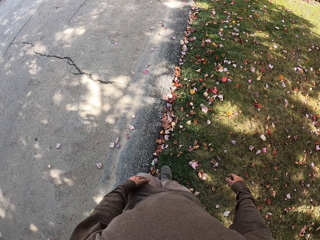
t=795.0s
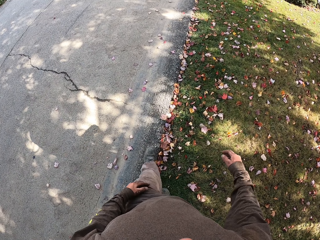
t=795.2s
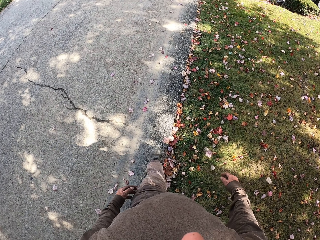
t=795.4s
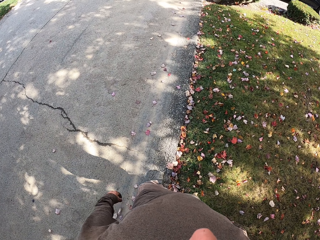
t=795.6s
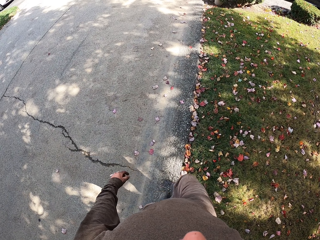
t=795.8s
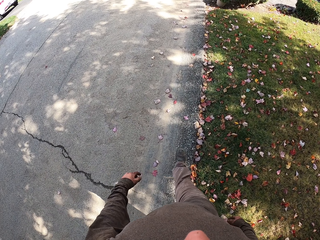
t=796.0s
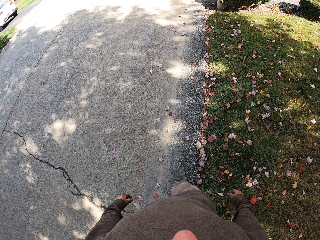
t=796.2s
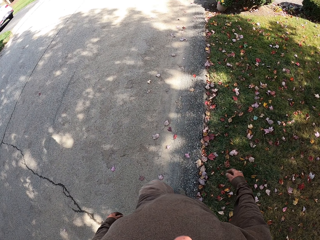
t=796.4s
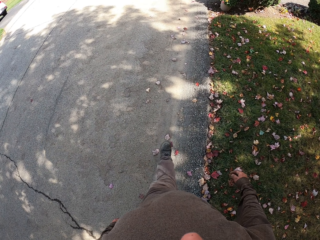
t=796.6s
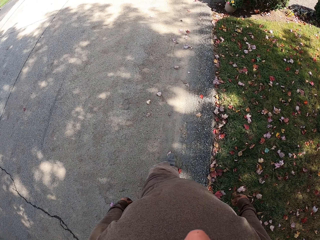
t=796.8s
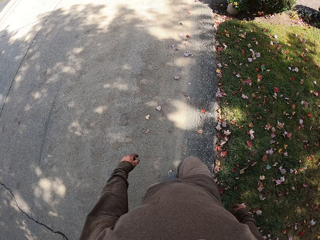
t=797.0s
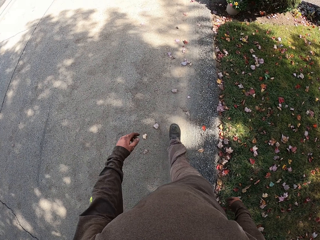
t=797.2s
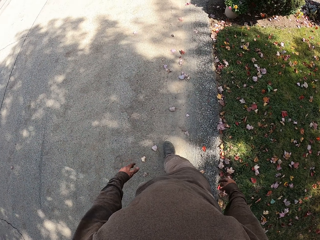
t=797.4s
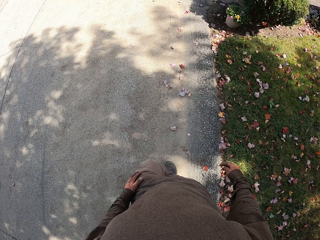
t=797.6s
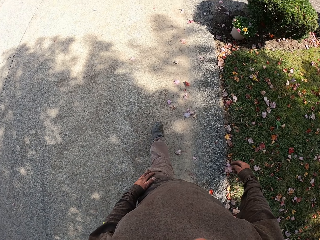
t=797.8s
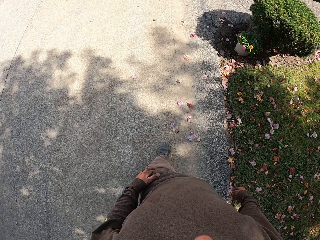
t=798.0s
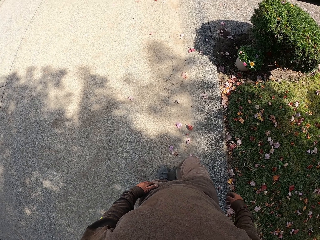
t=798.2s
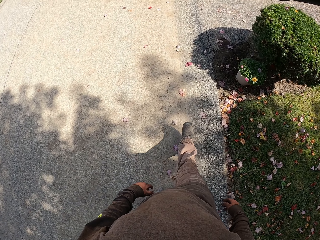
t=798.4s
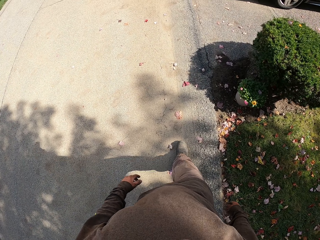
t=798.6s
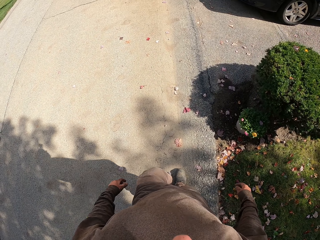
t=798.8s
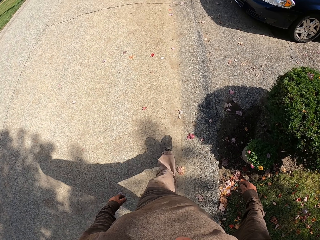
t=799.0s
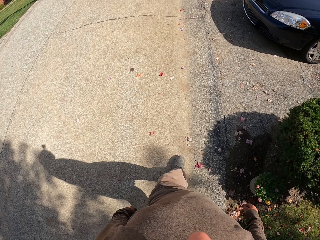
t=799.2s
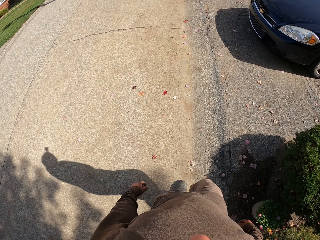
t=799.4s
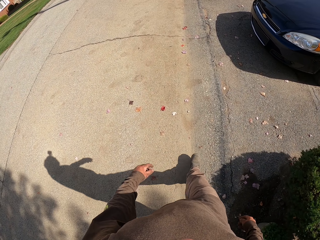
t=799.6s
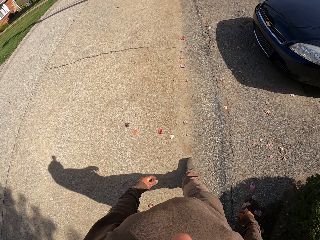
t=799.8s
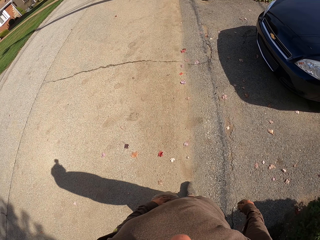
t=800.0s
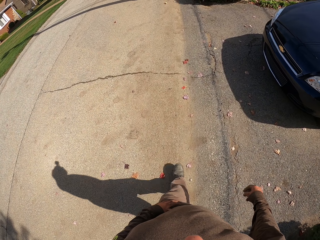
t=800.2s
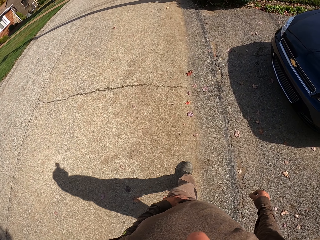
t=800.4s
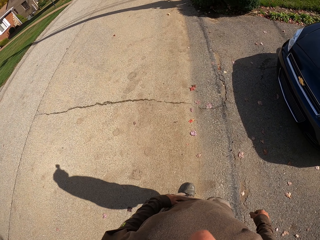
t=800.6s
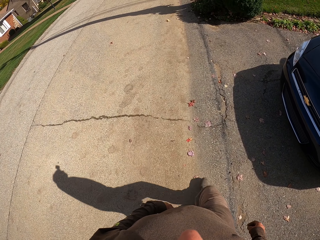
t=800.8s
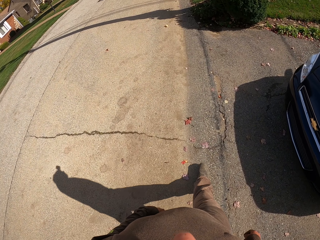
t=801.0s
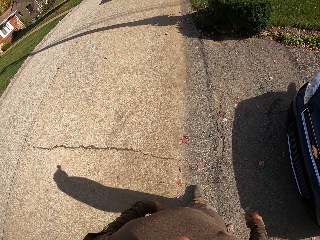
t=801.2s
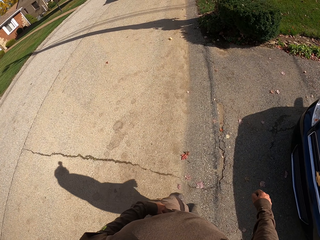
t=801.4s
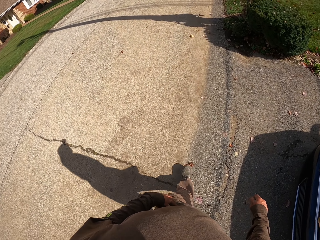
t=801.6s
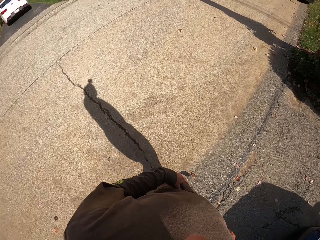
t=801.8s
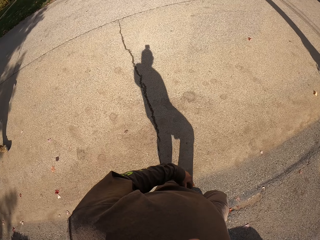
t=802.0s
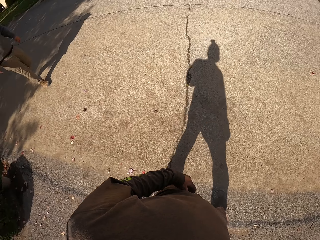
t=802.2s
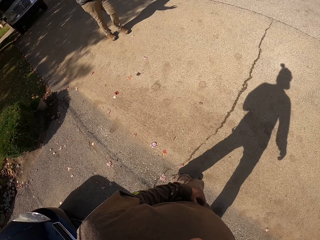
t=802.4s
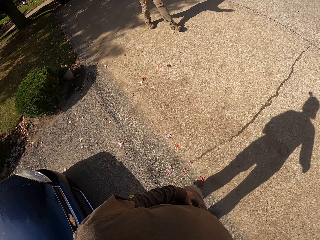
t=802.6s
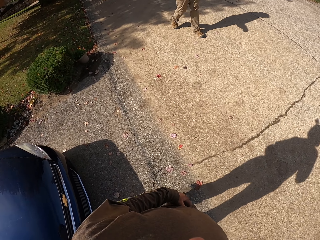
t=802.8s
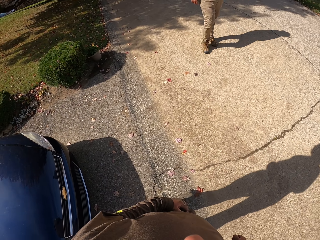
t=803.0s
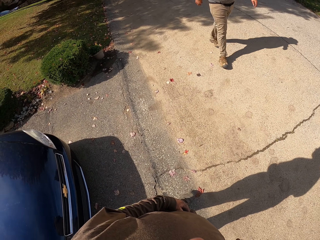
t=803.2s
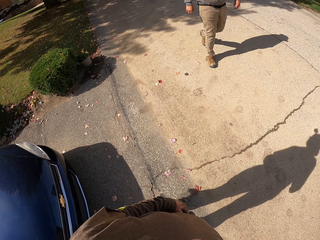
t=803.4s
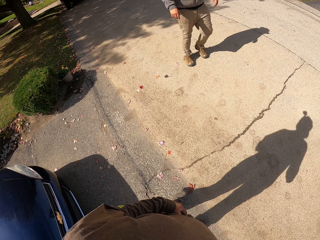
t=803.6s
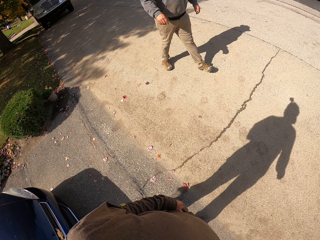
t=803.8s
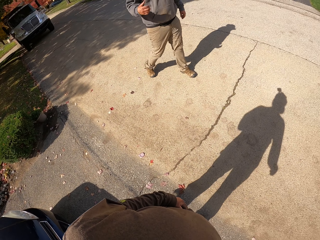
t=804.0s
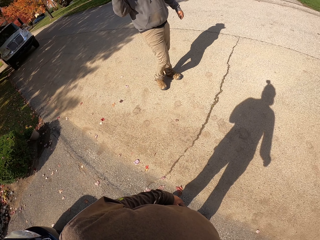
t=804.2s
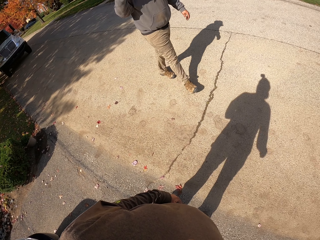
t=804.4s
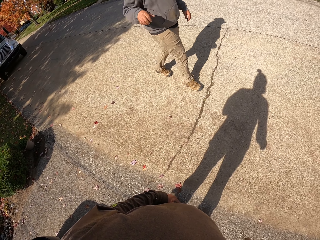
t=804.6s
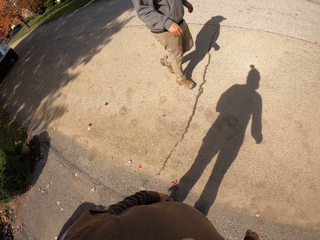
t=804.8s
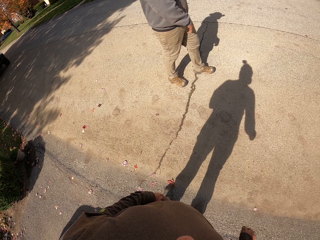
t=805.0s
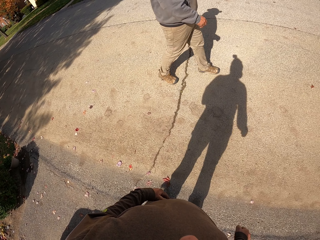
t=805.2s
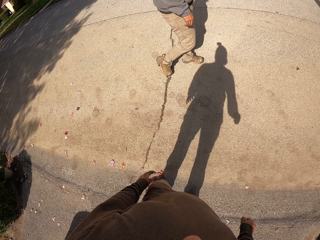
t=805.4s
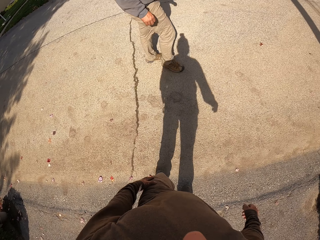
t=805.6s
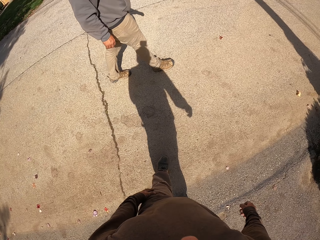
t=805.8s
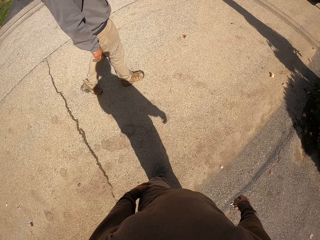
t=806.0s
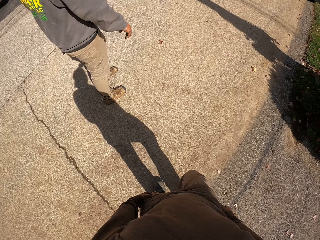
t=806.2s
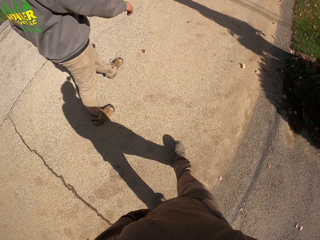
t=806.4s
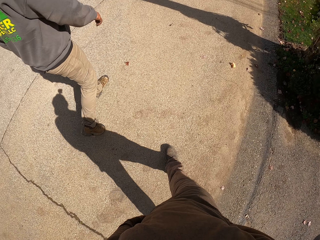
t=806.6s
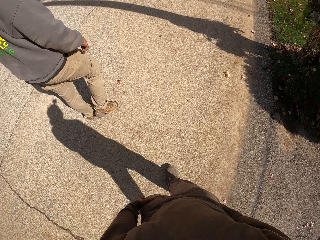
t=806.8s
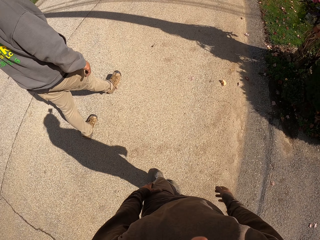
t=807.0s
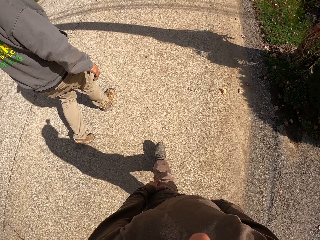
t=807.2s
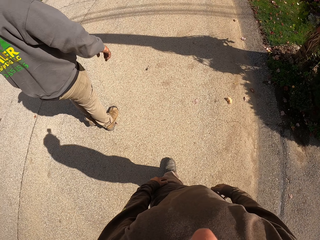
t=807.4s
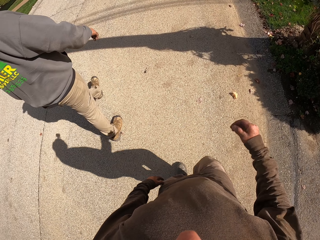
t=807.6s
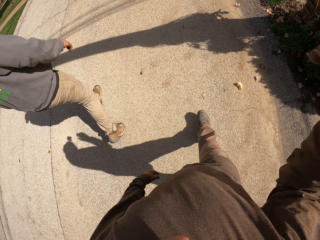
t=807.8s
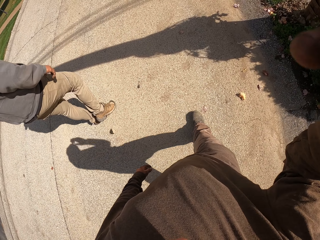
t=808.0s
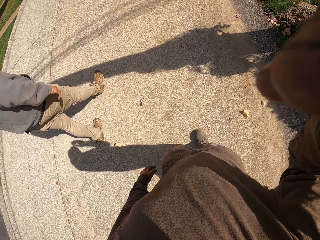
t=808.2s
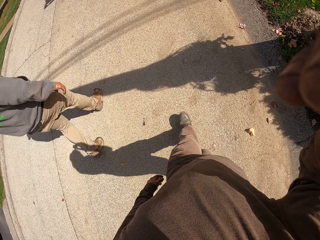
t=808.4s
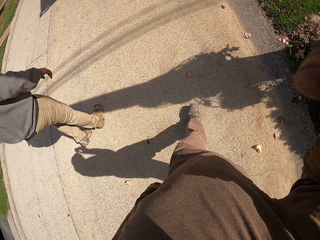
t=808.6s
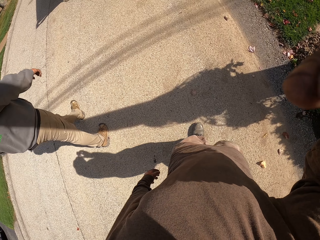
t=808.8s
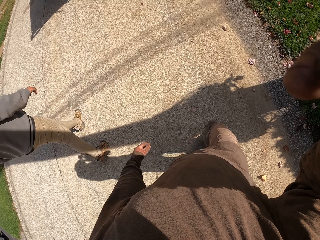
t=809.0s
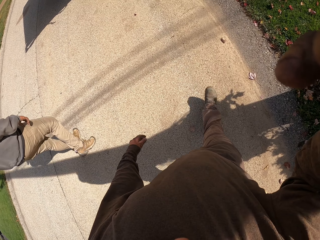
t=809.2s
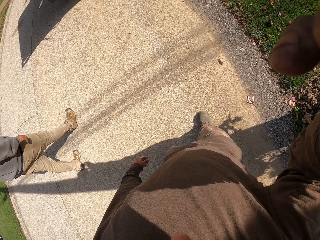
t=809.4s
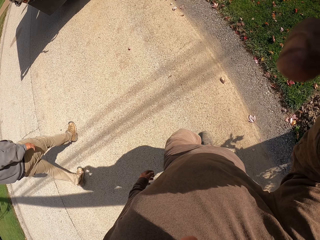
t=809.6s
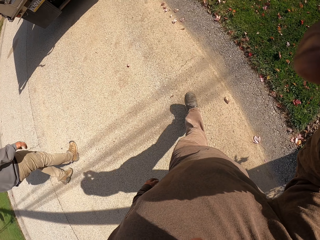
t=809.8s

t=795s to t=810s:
The camera wearer walks around the compound. He talks to the man. He turns back. The man walks towards the camera wearer. The camera wearer walks after the man. He raises his hand.
